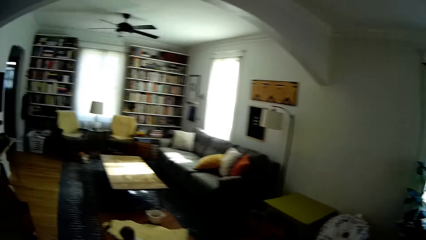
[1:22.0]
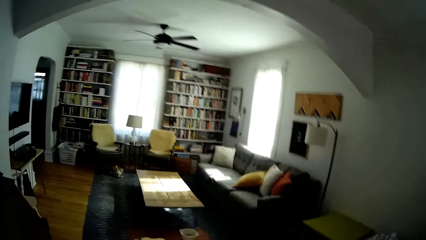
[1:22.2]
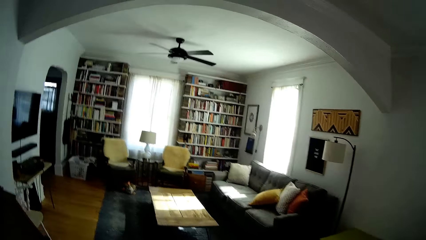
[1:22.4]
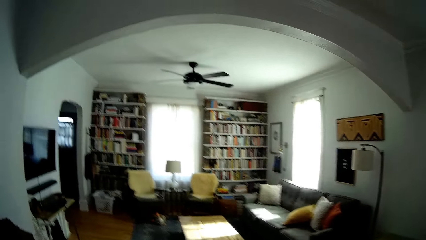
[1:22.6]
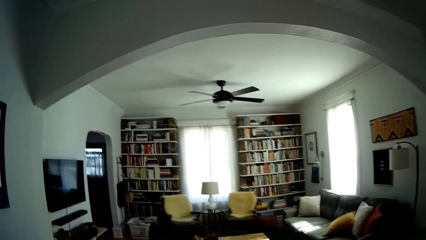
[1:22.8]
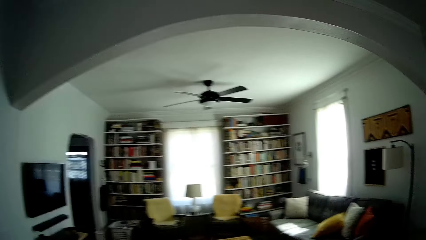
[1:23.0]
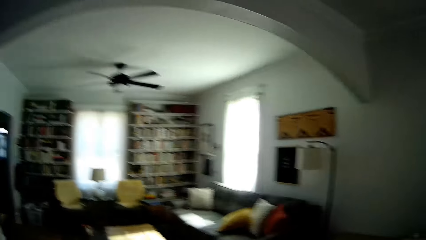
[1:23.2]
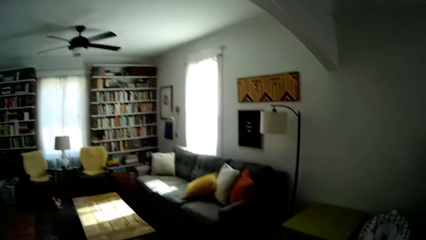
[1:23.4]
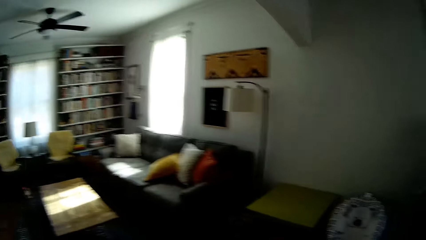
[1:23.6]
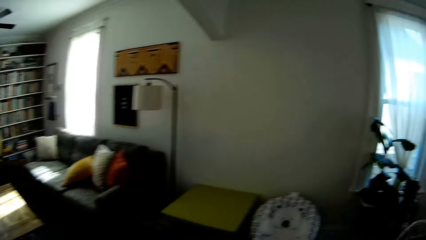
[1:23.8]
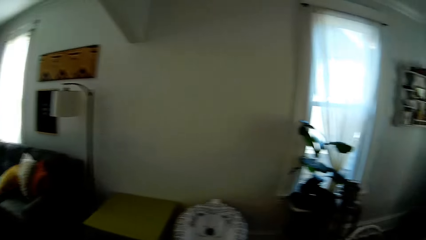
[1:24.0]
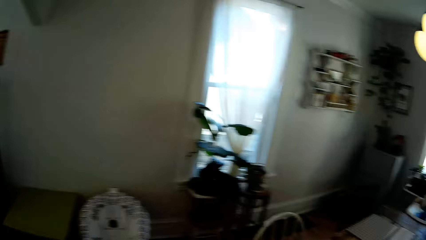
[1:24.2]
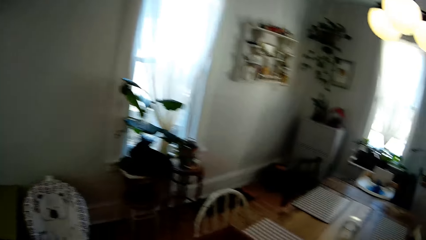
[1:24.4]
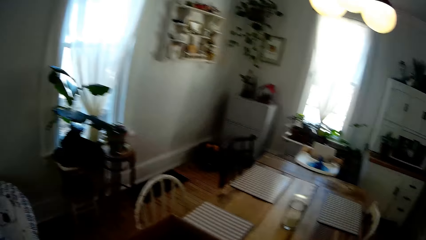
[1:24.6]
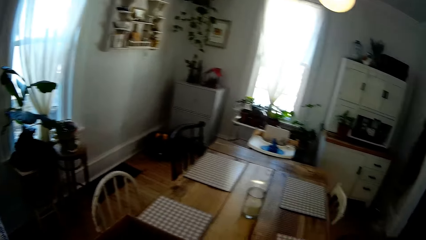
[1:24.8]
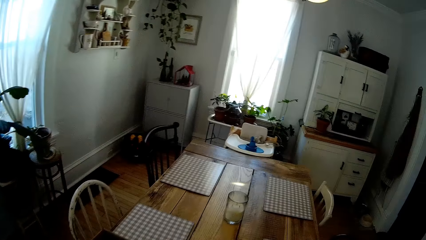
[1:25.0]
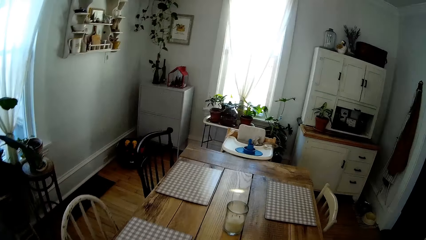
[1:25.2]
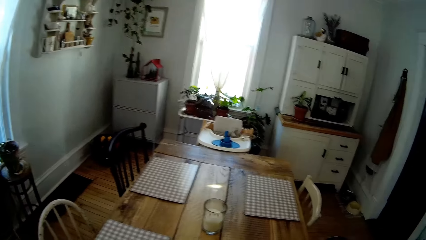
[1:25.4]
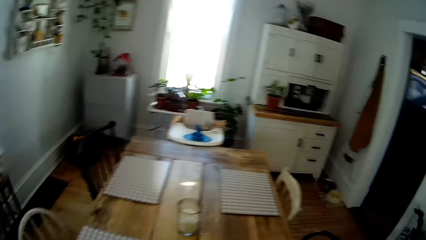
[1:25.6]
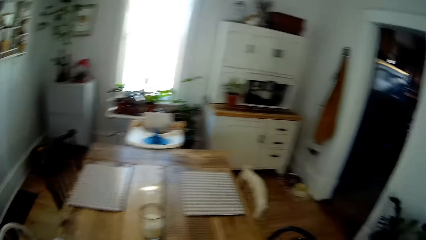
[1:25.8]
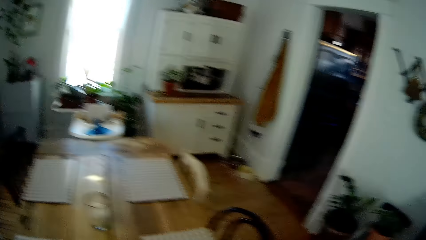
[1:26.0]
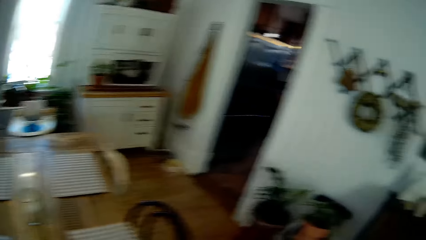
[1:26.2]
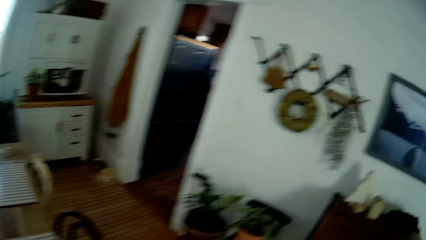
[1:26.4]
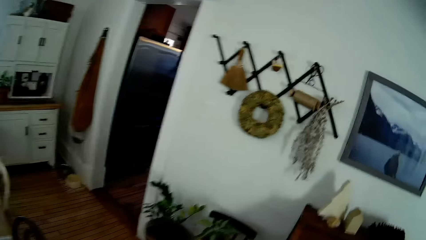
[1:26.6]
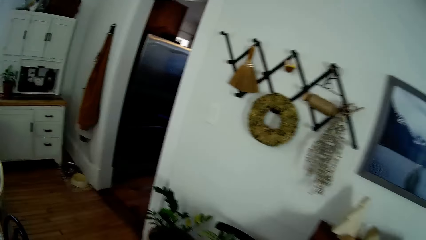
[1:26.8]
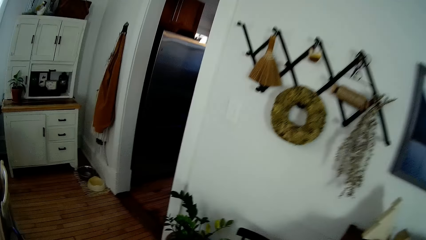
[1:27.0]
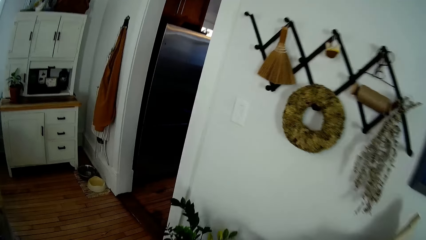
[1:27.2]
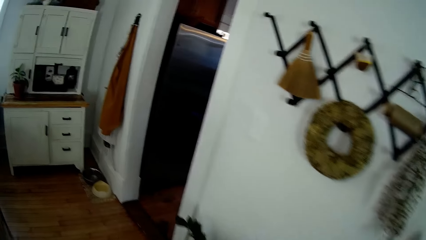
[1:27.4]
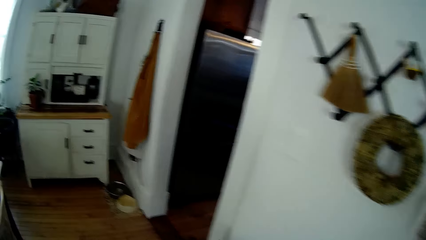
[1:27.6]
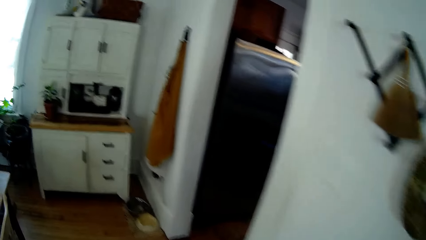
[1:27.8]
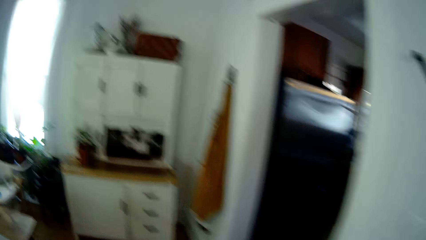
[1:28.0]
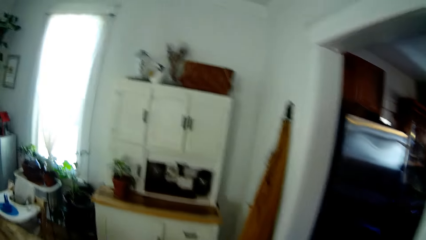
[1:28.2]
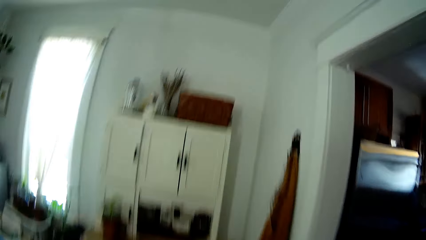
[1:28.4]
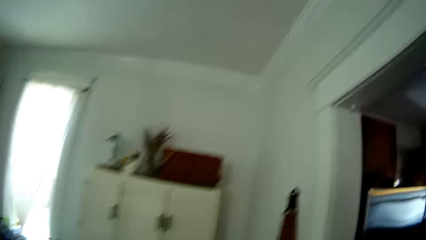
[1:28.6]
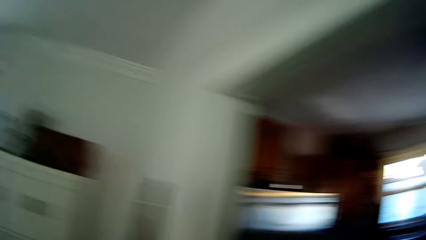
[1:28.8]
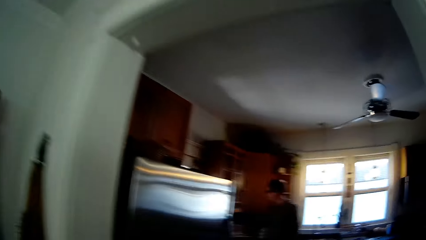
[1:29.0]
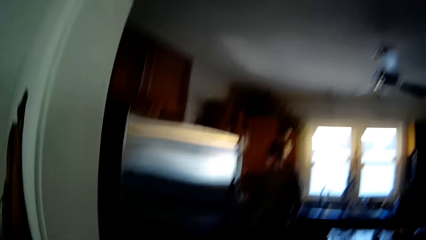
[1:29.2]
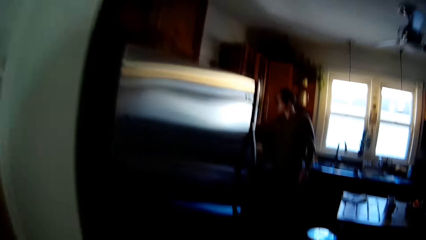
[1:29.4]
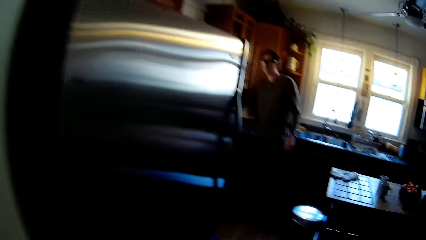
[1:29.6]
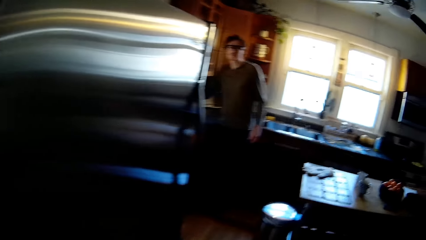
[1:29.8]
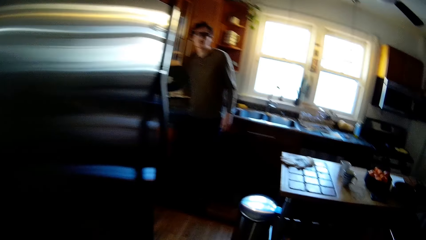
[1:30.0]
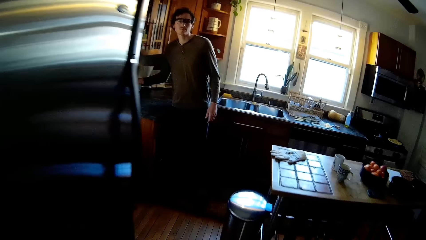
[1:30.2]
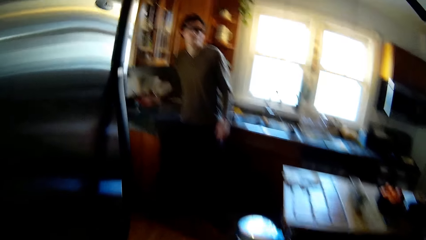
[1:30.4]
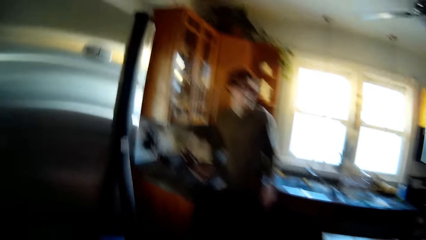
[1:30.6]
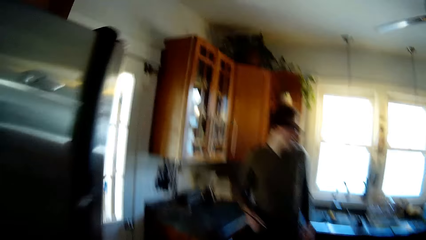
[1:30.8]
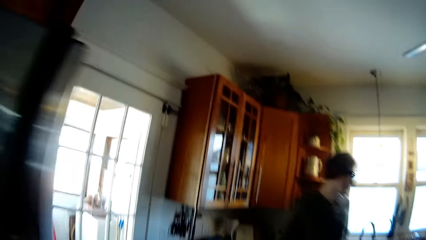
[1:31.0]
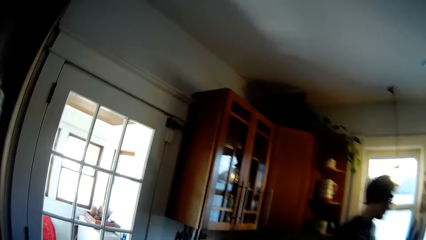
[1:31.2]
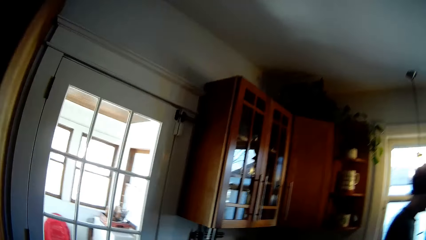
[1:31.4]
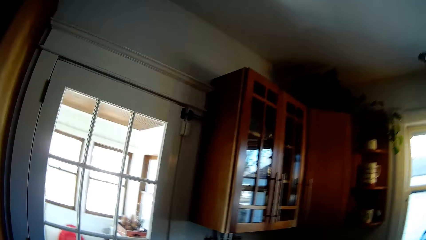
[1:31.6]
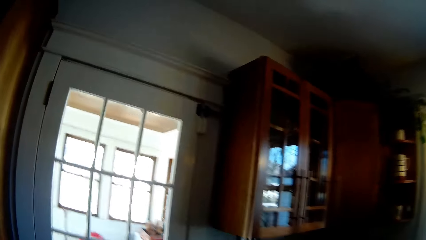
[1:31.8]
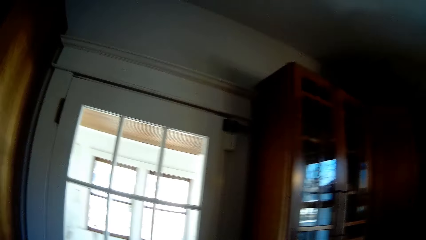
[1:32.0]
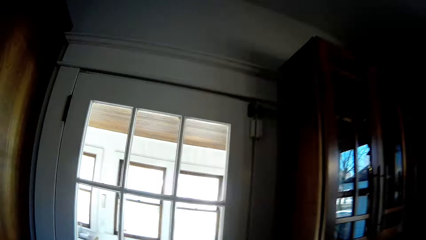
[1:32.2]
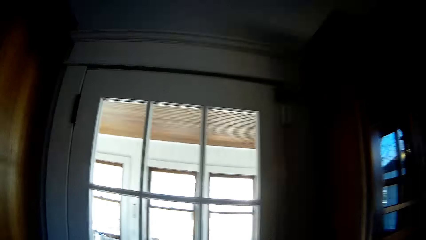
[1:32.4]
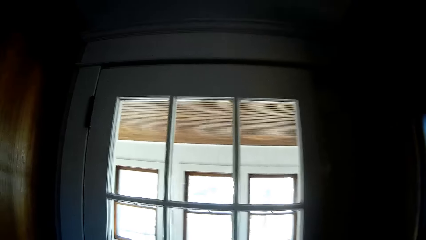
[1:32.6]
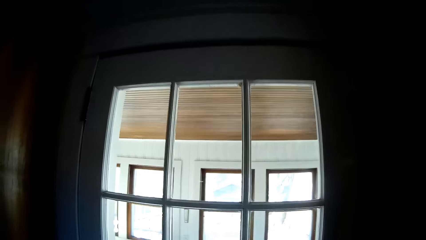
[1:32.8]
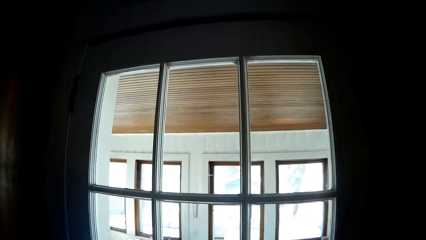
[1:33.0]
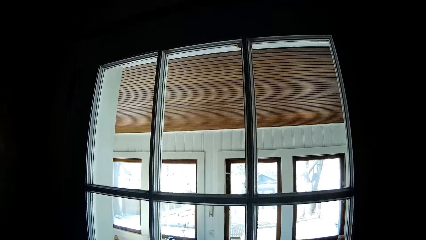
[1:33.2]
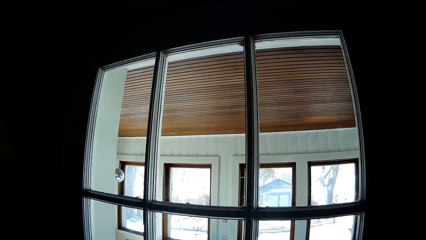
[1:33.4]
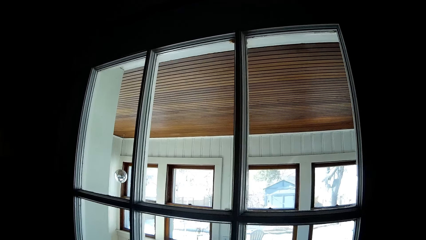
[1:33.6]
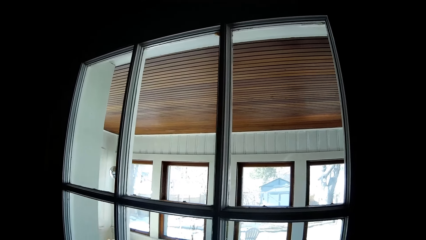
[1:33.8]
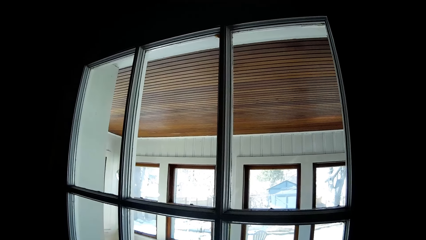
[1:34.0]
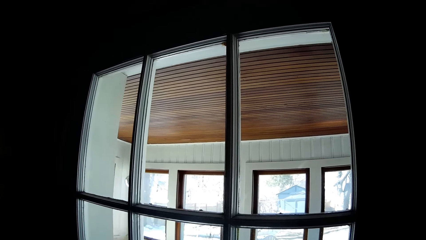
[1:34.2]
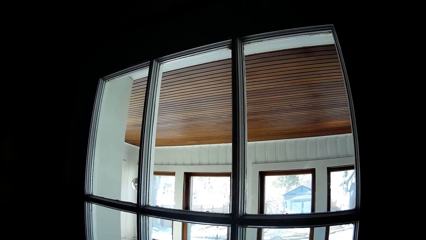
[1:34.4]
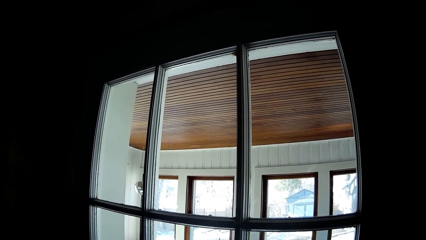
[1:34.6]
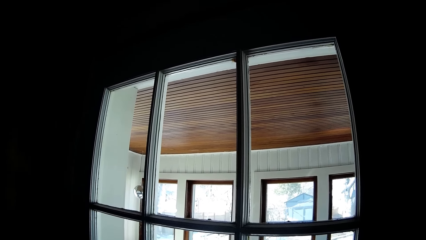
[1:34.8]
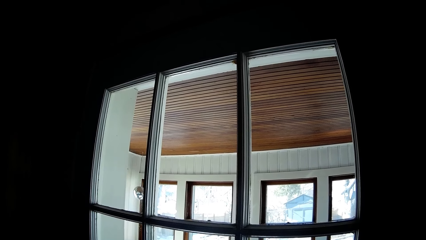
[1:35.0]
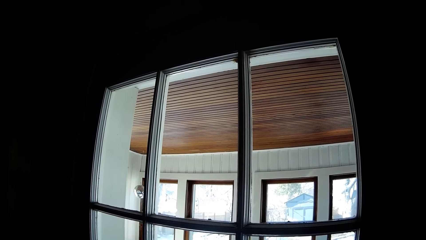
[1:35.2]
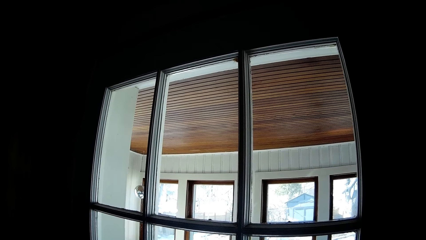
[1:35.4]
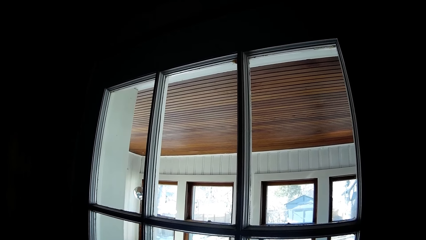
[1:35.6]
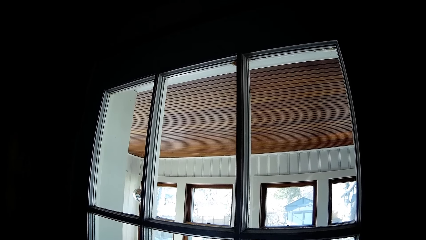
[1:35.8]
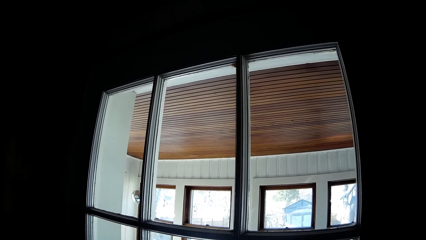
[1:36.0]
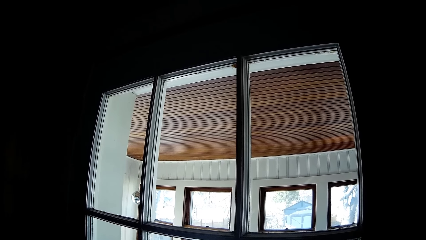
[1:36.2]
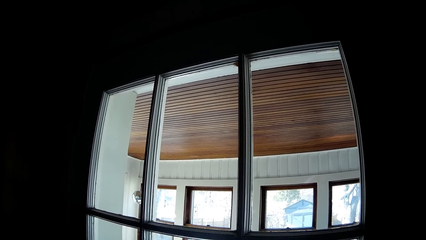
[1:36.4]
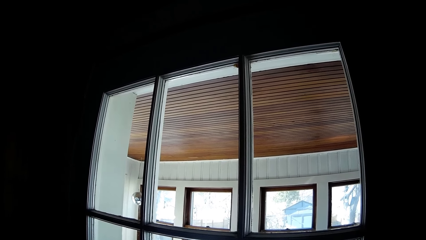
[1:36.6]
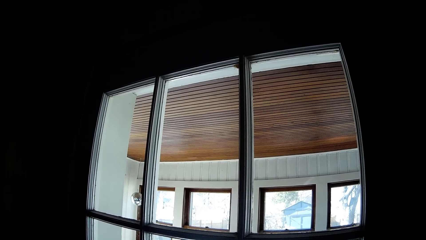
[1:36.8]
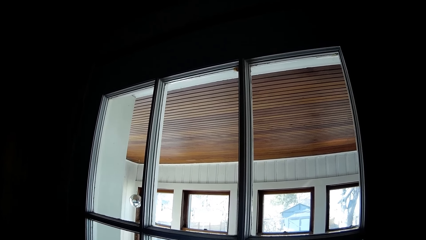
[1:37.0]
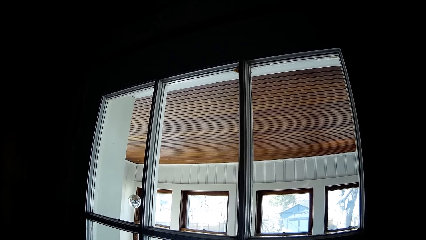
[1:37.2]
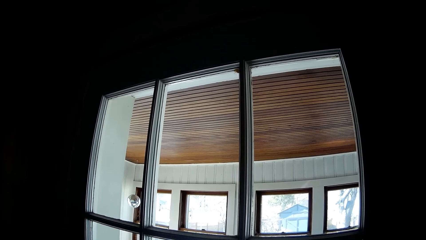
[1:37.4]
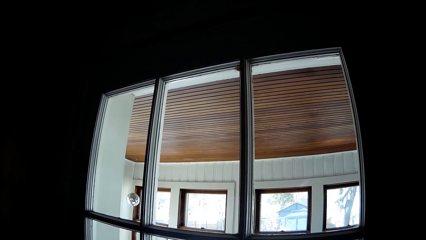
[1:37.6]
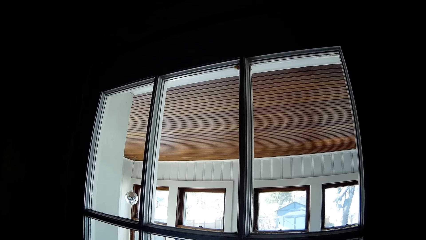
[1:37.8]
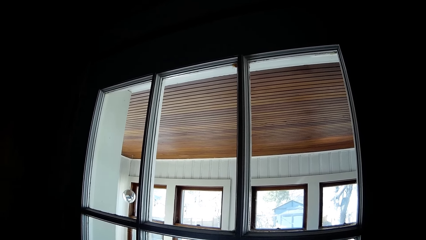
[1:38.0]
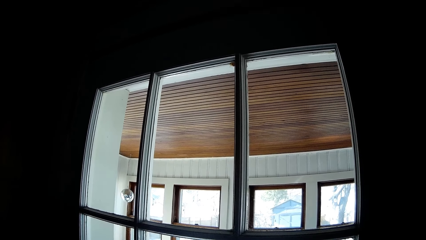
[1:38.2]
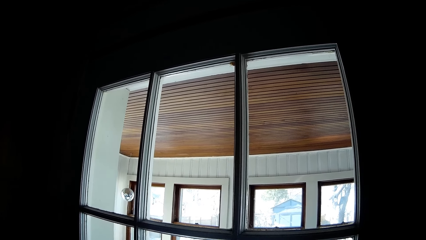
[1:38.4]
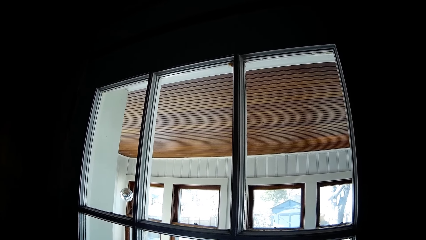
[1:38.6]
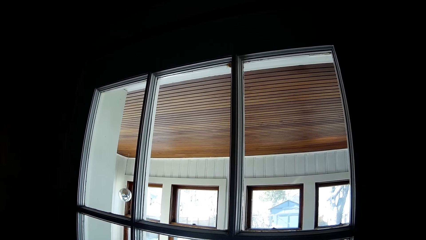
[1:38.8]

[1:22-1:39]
The camera wearer talks to the baby. They talk to the man. They walk into the kitchen. The man holds a spoon in his right hand. The camera wearer looks through the window.
